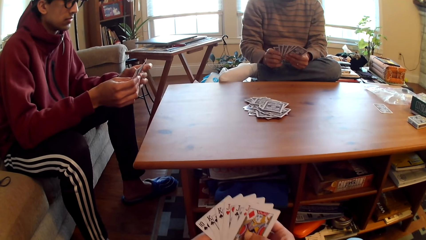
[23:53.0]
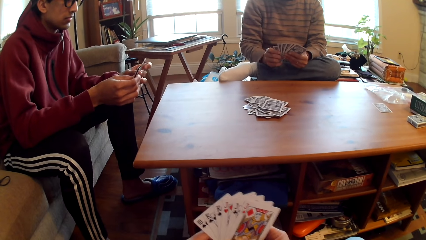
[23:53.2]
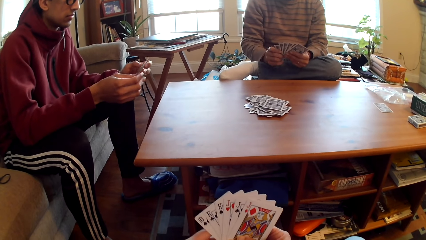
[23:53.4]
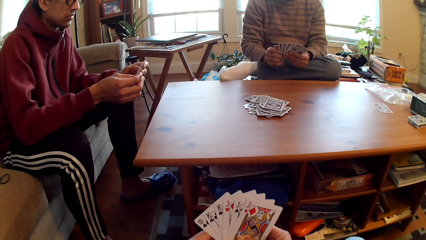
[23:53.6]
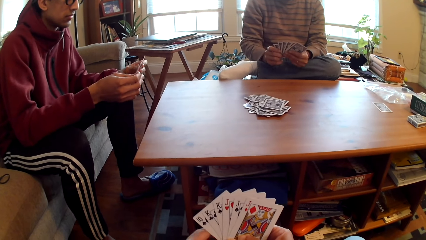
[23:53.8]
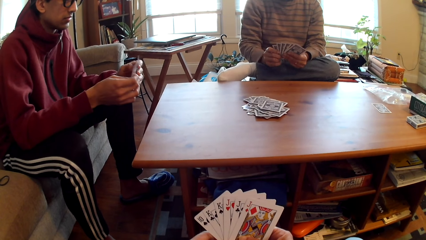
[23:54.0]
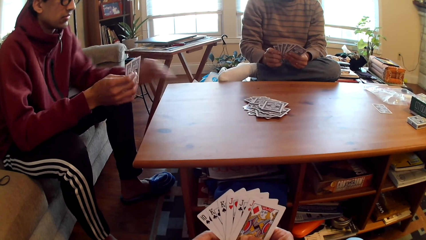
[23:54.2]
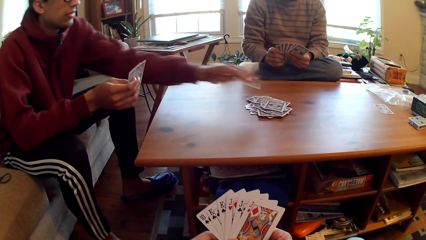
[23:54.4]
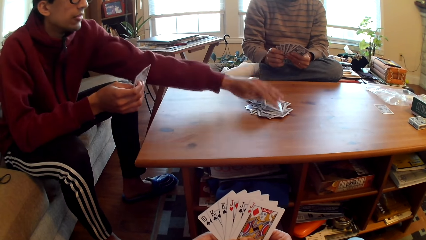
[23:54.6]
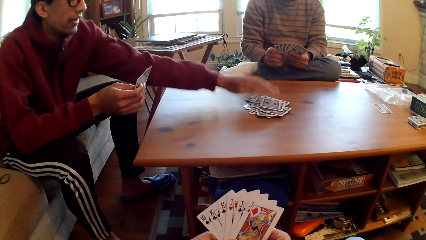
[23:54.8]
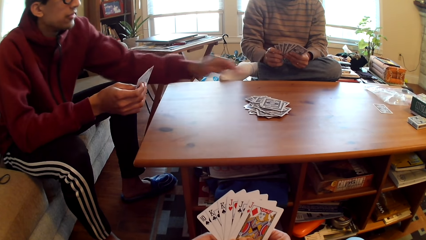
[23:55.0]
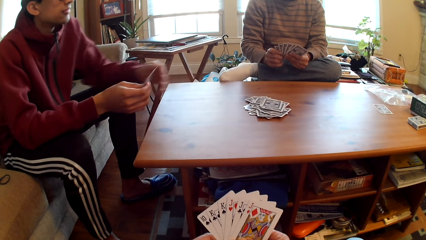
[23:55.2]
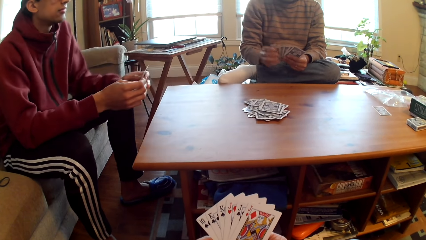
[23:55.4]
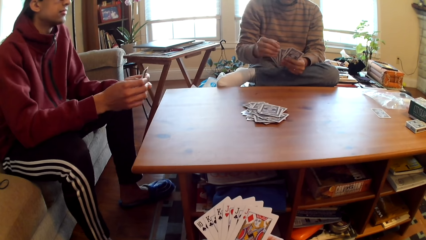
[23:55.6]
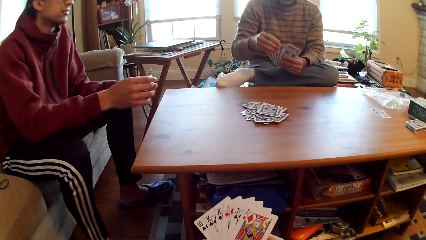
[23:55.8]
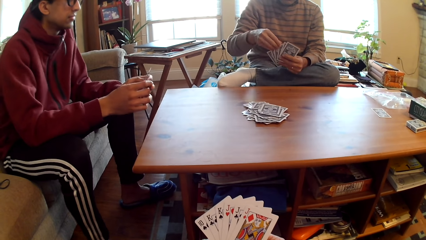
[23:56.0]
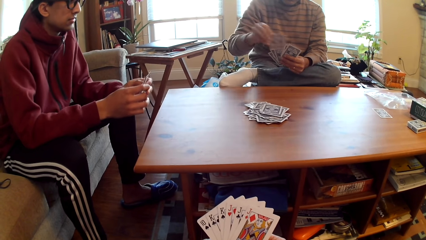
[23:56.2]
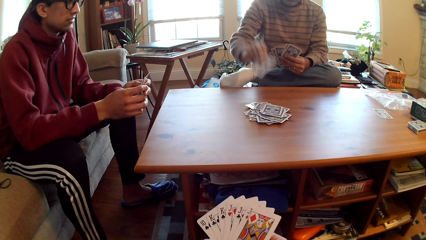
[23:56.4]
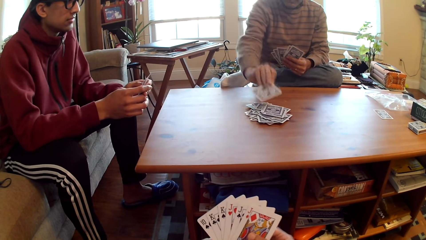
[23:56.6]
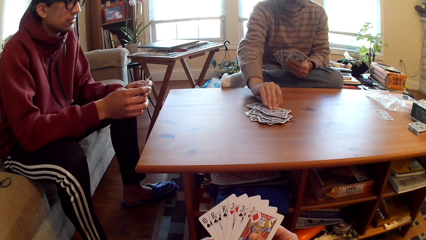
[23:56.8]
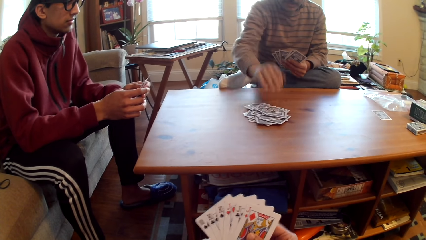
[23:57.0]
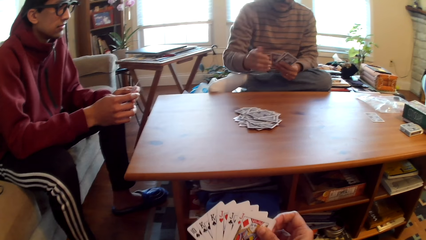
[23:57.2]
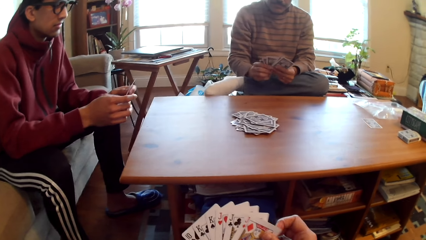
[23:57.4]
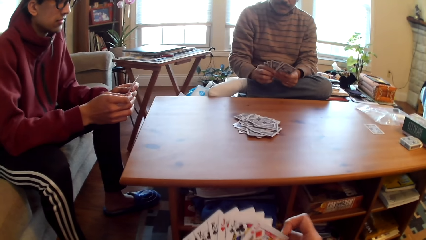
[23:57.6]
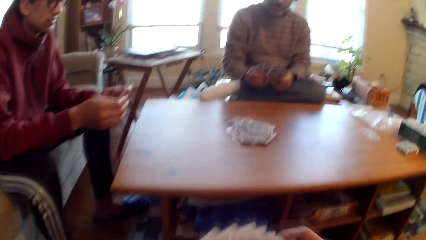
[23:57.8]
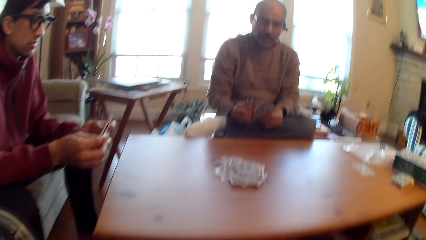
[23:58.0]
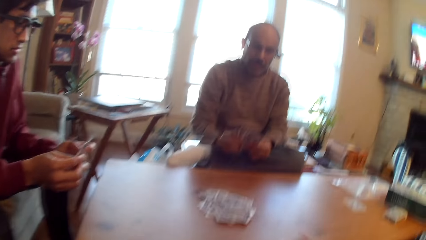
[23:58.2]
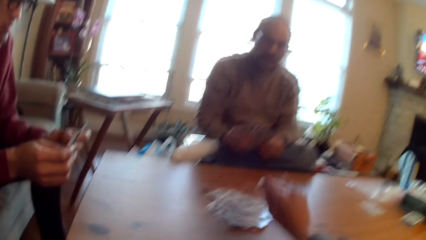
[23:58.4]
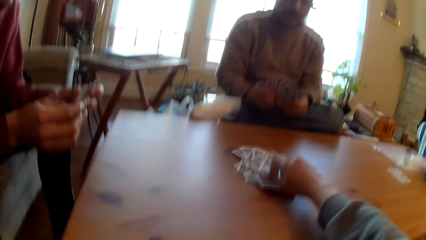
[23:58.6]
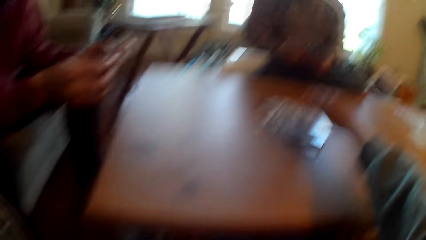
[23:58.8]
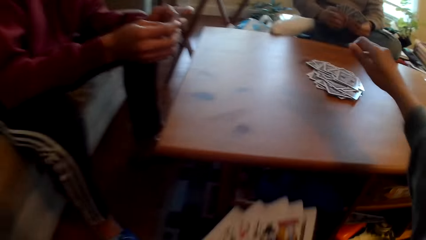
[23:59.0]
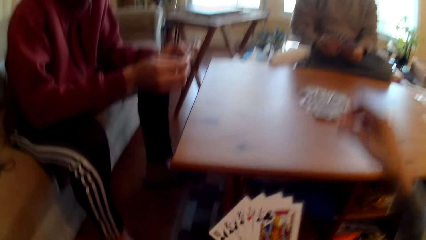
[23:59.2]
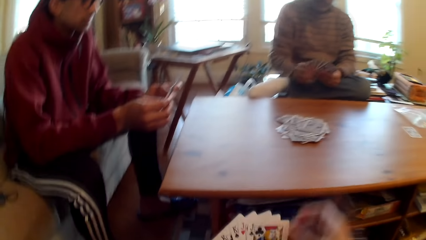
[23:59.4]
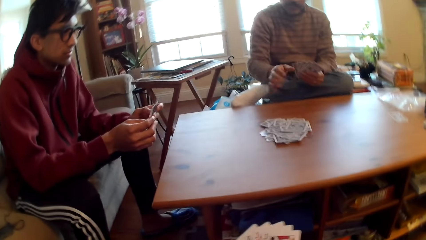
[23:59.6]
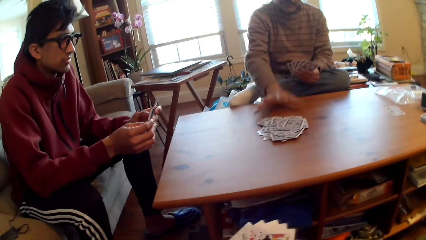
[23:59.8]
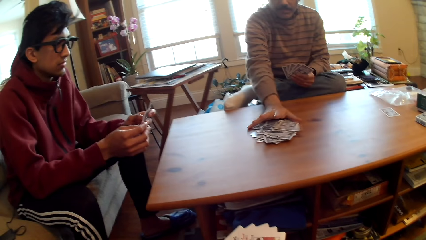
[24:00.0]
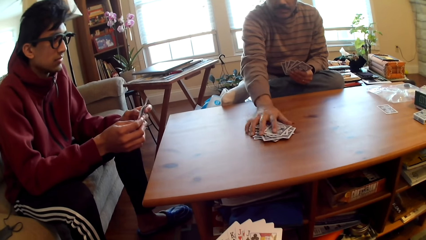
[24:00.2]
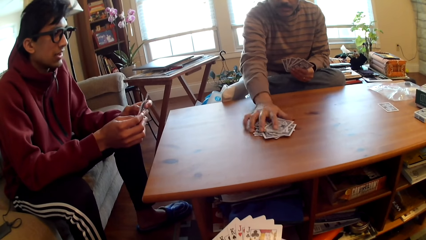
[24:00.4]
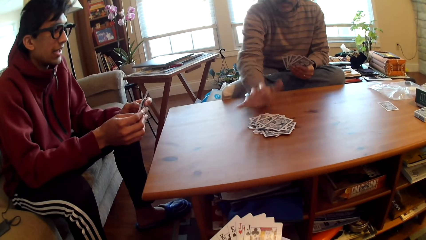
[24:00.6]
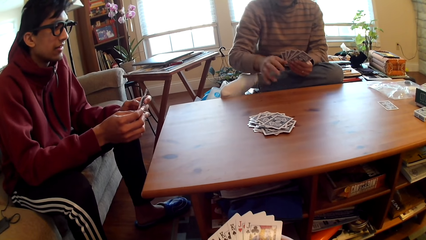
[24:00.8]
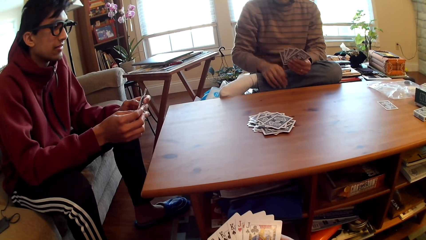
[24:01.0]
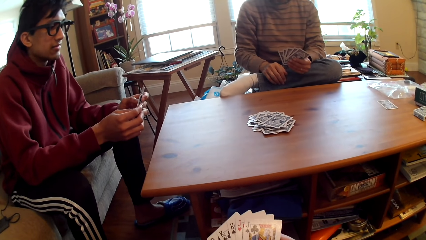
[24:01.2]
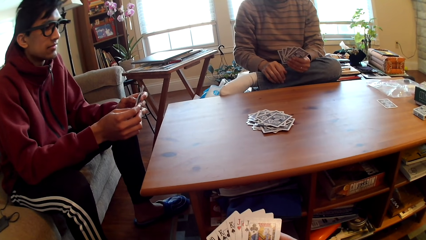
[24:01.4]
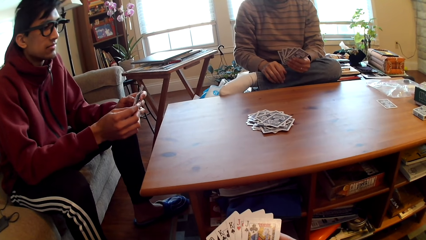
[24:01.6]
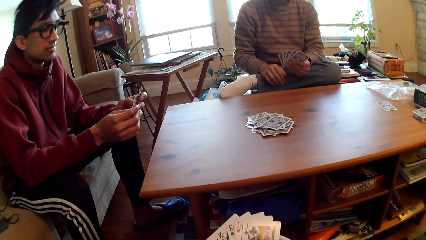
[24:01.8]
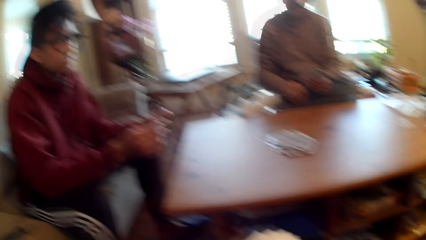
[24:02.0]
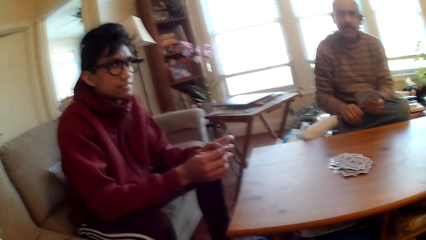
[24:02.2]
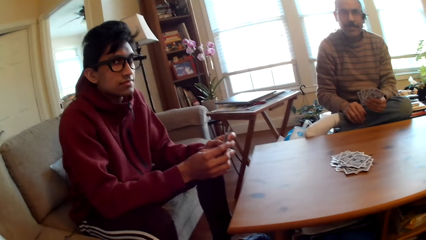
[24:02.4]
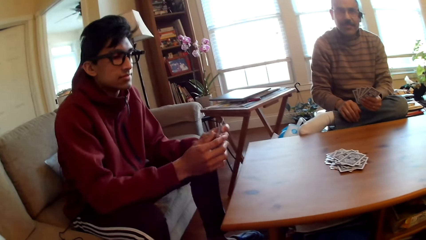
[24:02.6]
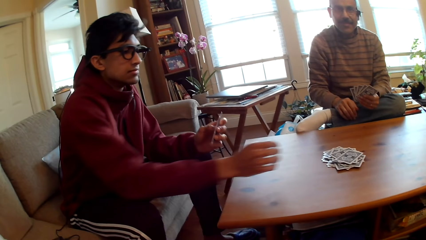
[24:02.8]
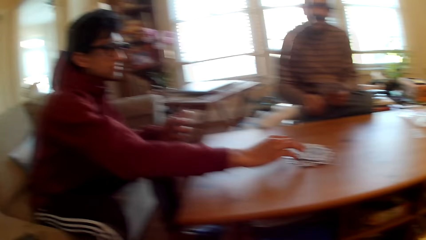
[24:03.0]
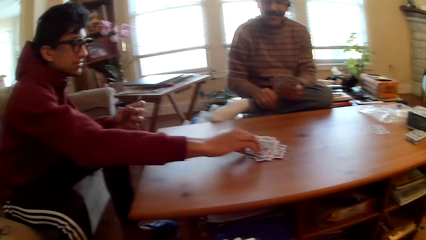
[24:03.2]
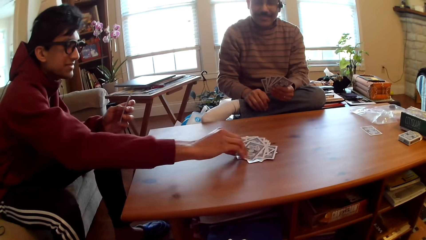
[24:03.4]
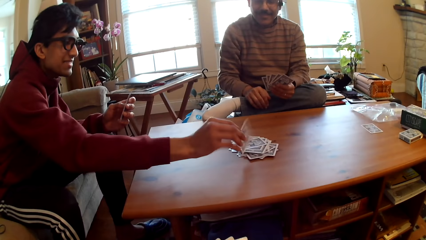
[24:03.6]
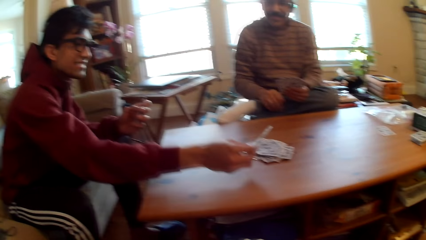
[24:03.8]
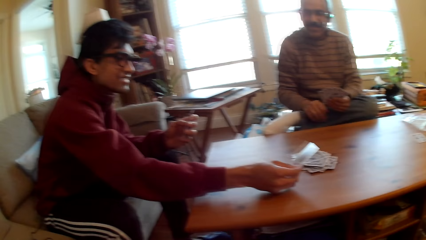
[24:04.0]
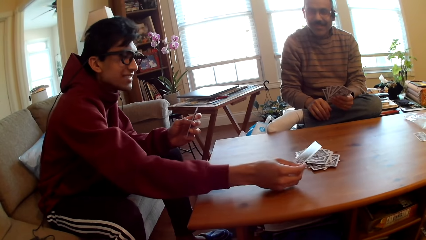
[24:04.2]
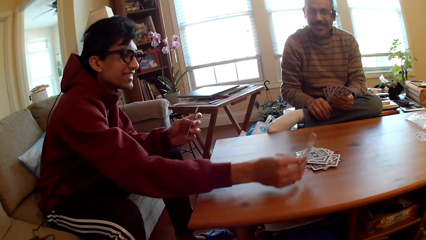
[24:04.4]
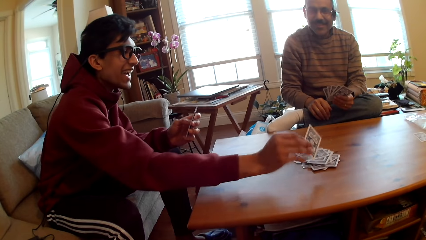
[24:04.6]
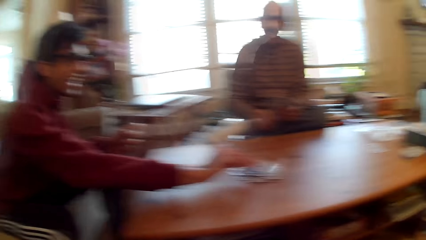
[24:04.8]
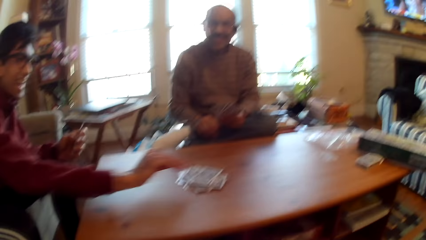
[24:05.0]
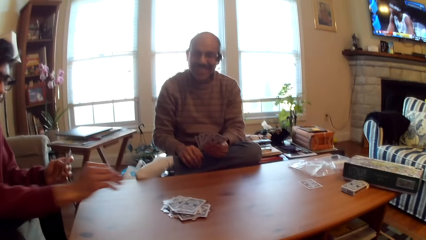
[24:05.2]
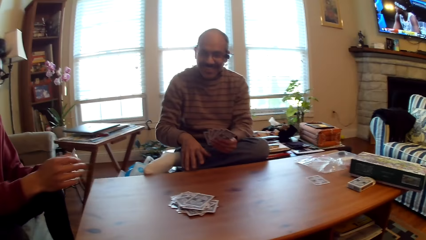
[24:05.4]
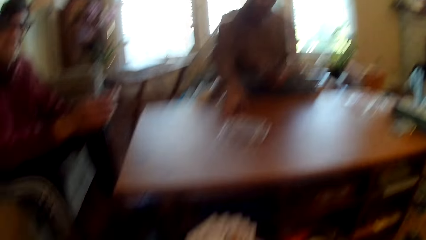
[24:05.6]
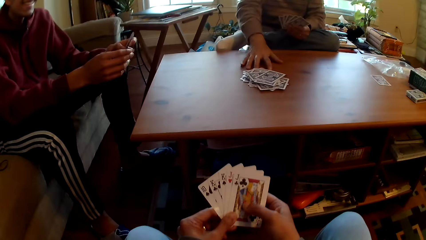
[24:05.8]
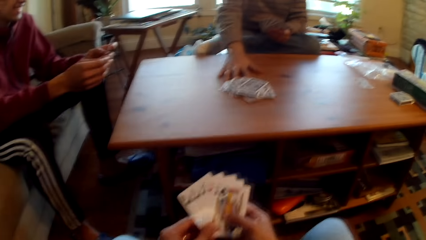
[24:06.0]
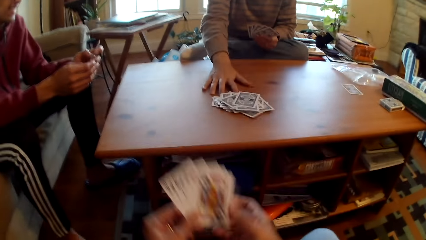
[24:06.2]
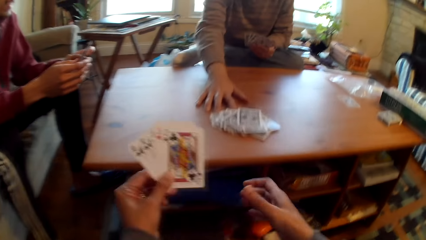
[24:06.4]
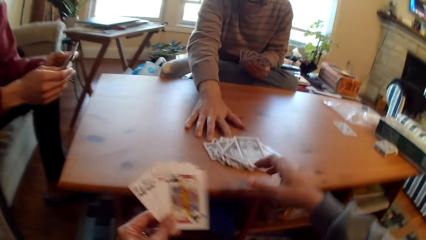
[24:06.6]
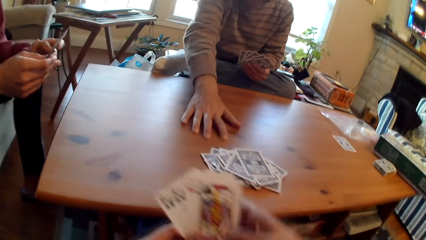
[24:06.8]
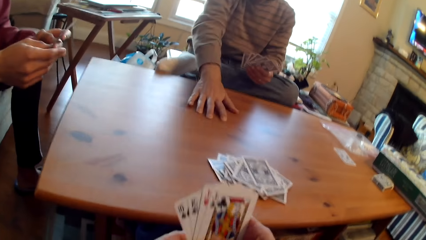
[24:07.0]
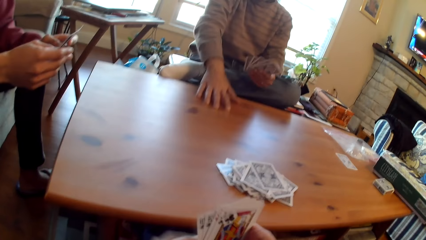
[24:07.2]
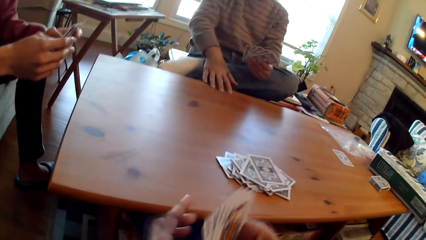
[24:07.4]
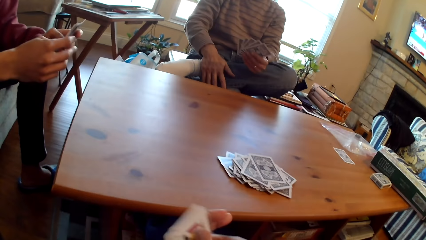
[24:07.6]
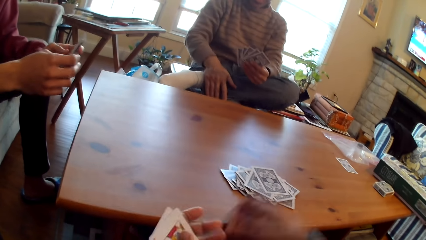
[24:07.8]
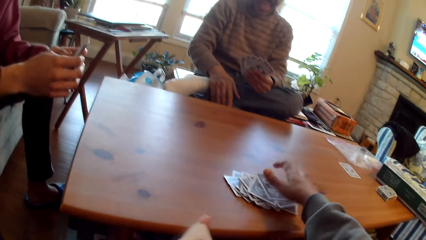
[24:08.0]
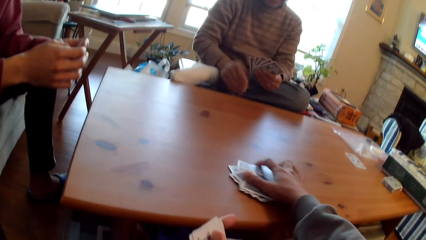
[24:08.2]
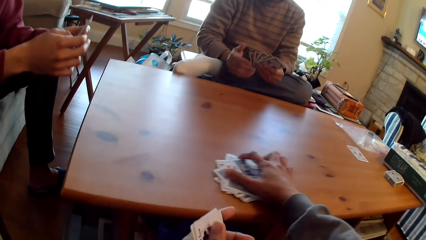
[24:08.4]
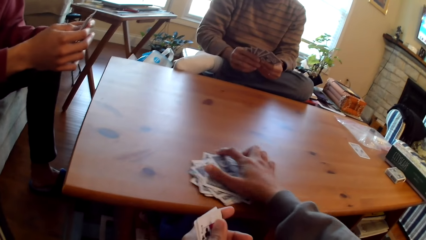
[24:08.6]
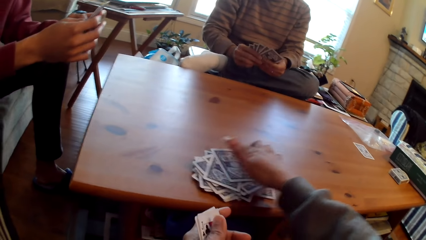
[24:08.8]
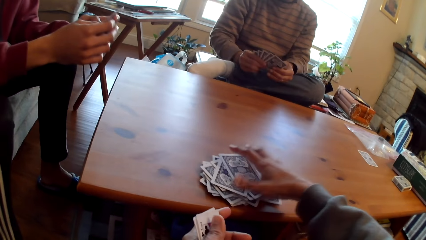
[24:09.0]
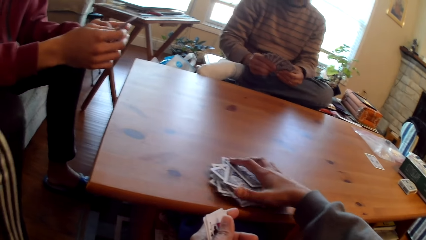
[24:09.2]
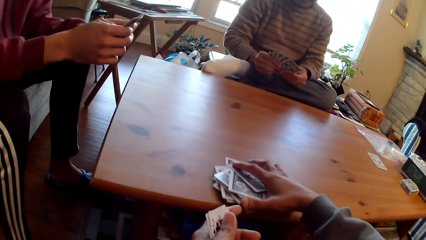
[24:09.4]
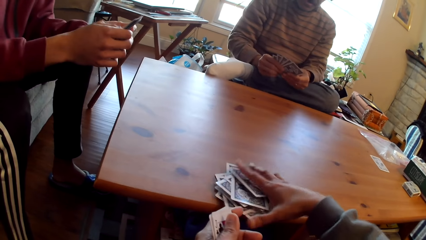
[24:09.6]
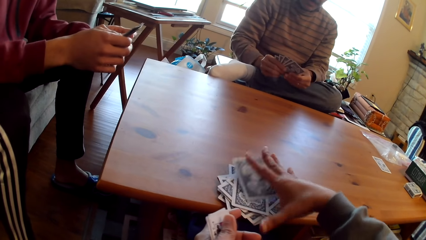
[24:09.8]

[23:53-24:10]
A person selects cards. Another person plays poker and puts the paper on the chair. The first person plays poker and puts the card on the table. The camera wearer plays poker and puts cards in the table. The first person touches cards on the table, moves the card, and holds the leg. The other person touches the card, picks up the card, and puts the card on the table. The first person drags cards on the table. The camera wearer holds cards on the table.
